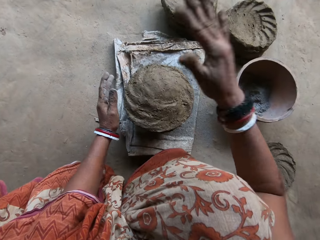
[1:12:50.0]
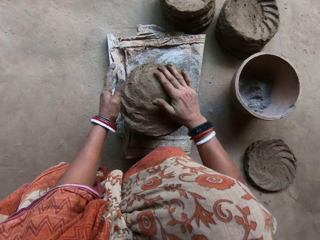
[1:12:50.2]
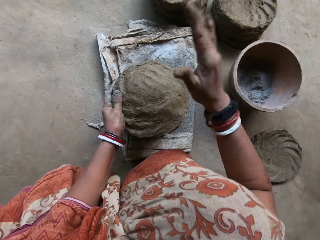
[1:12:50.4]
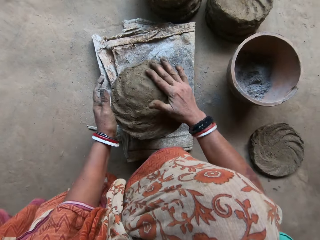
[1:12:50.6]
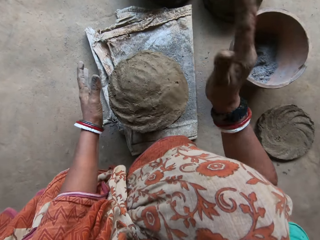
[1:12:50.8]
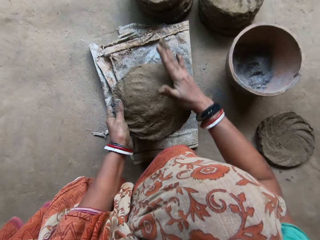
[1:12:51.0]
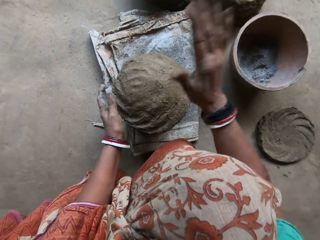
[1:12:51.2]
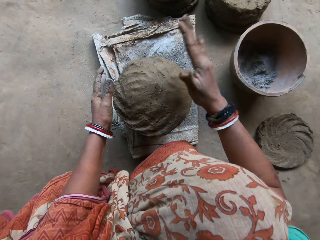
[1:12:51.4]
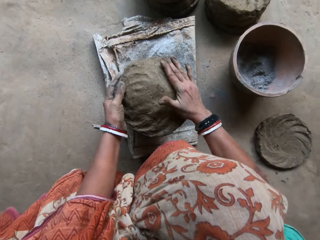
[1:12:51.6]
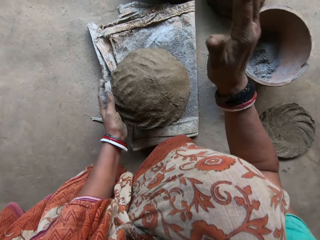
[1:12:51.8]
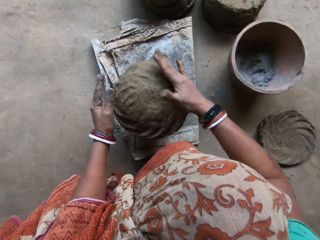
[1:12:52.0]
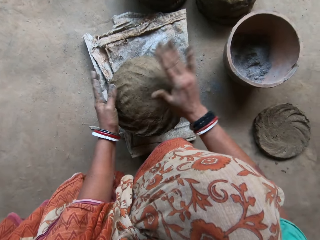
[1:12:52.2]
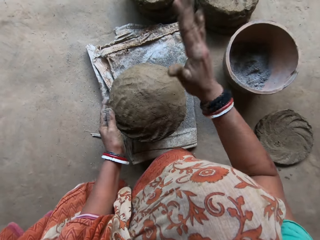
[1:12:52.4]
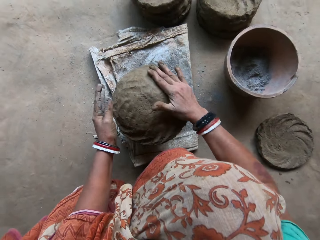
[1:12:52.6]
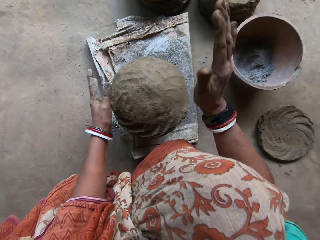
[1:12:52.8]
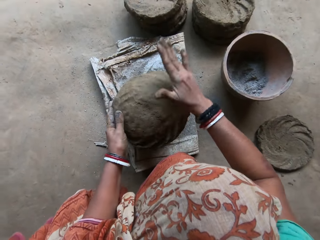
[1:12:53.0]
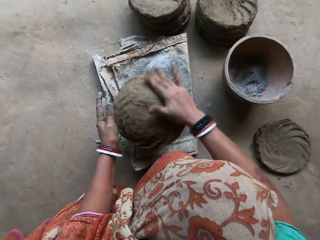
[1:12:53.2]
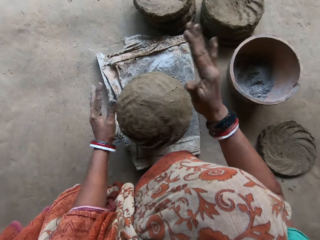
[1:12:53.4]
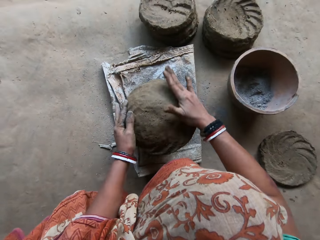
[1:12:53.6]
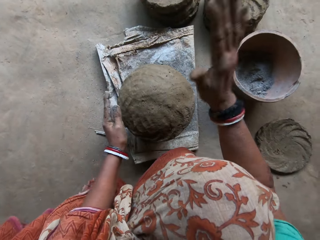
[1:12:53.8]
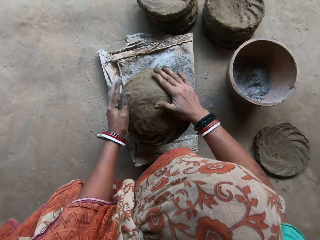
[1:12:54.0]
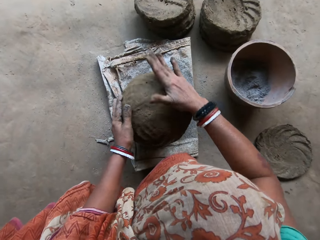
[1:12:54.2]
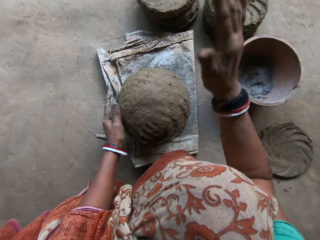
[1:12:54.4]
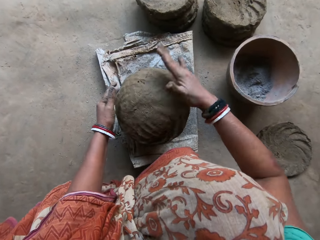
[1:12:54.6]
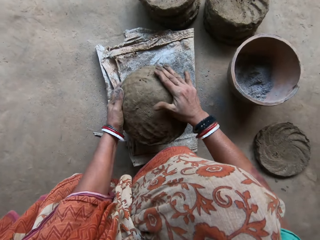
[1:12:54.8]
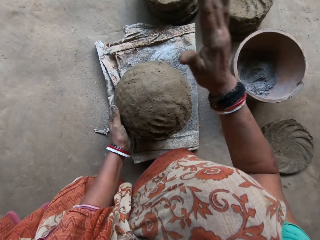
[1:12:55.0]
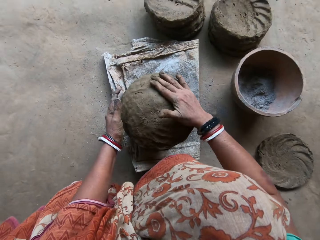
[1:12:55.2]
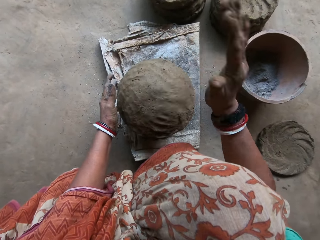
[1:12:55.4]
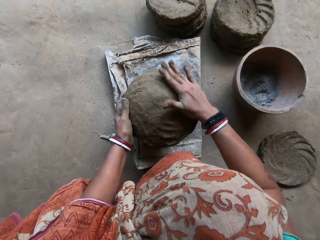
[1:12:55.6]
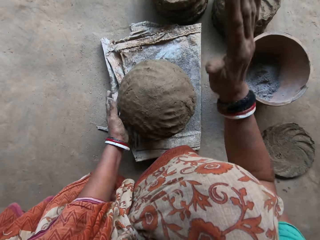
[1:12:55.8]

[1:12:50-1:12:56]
The camera wearer slams the clay in her right hand on the clay pot on the sack on the floor. She molds the clay on the clay pot with both hands.

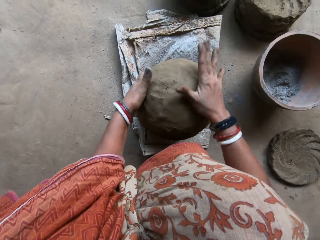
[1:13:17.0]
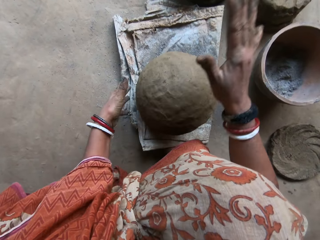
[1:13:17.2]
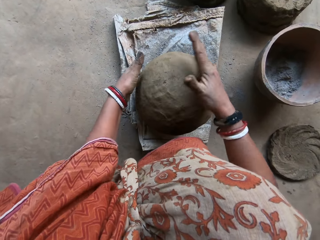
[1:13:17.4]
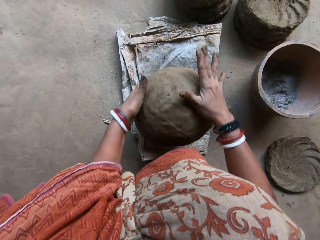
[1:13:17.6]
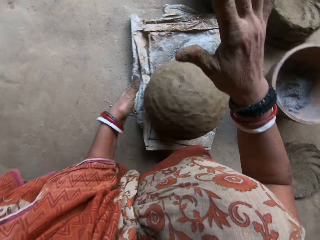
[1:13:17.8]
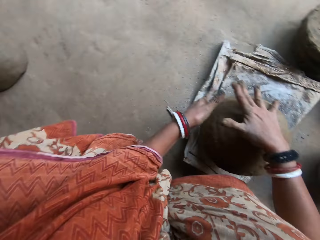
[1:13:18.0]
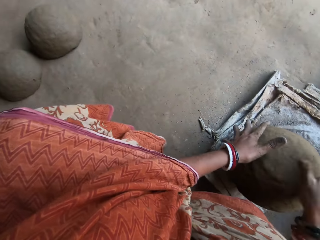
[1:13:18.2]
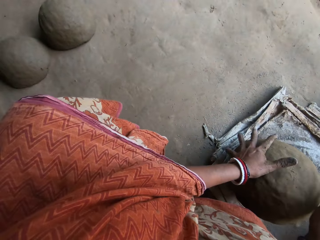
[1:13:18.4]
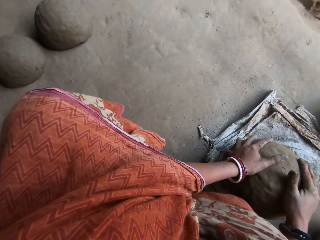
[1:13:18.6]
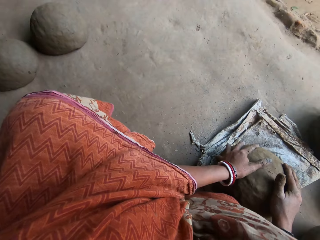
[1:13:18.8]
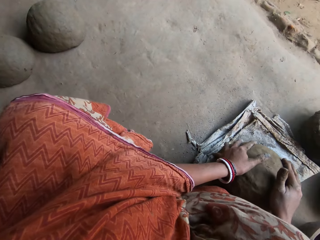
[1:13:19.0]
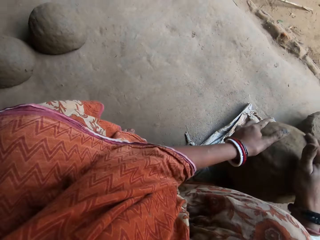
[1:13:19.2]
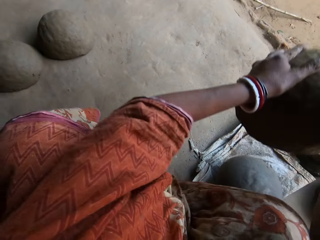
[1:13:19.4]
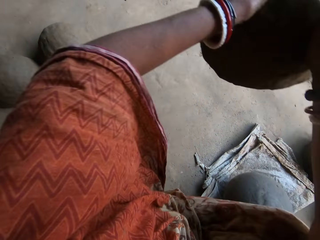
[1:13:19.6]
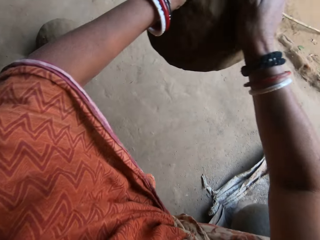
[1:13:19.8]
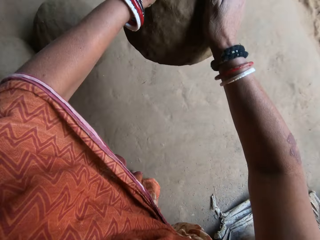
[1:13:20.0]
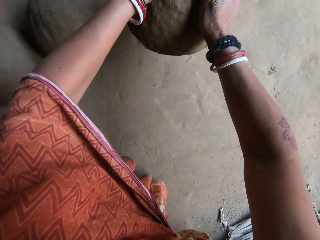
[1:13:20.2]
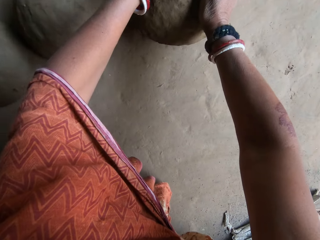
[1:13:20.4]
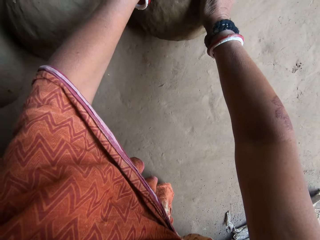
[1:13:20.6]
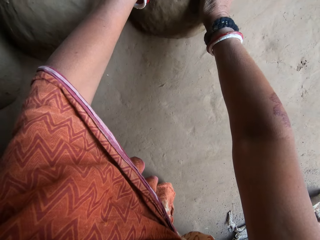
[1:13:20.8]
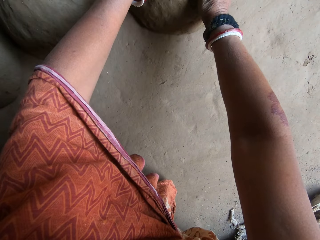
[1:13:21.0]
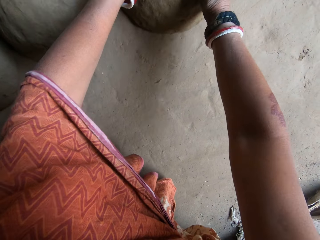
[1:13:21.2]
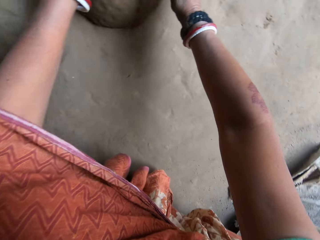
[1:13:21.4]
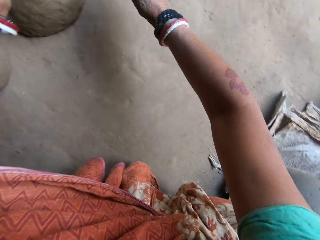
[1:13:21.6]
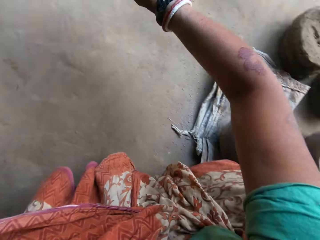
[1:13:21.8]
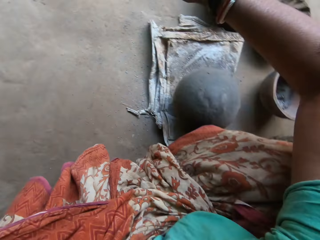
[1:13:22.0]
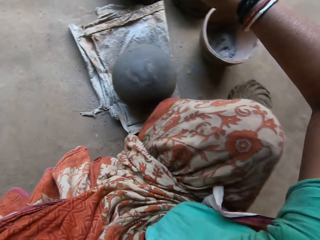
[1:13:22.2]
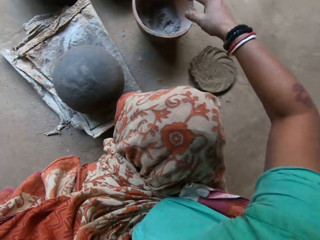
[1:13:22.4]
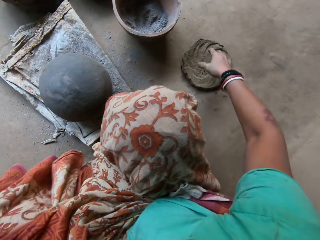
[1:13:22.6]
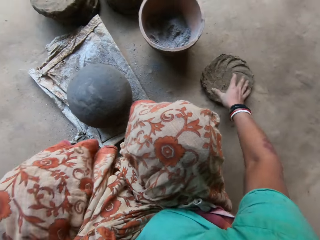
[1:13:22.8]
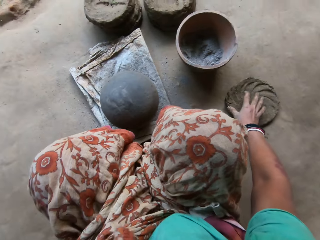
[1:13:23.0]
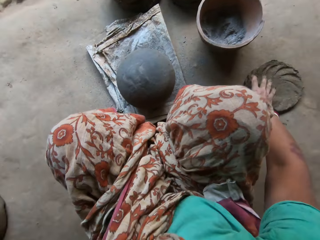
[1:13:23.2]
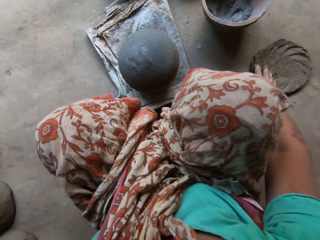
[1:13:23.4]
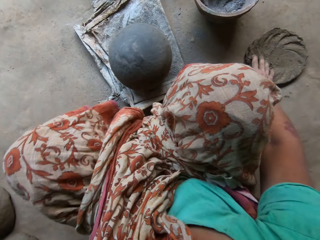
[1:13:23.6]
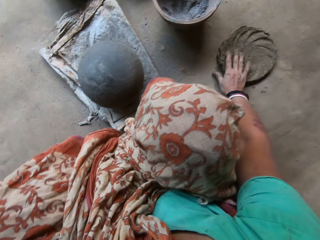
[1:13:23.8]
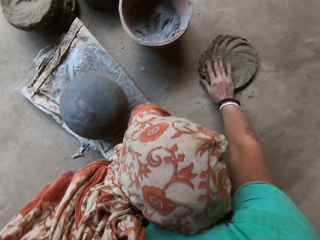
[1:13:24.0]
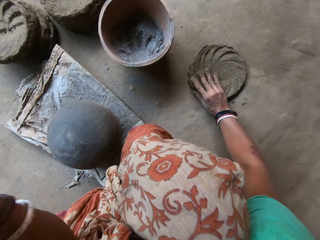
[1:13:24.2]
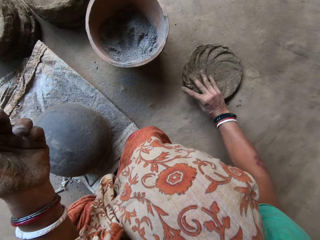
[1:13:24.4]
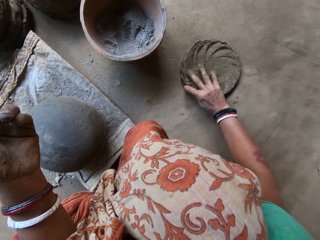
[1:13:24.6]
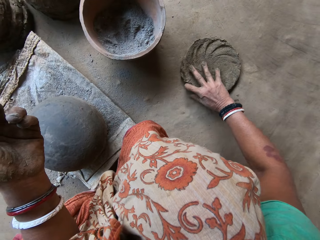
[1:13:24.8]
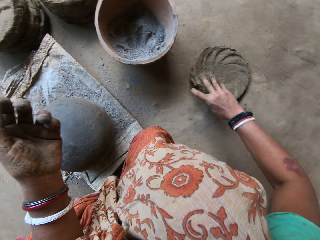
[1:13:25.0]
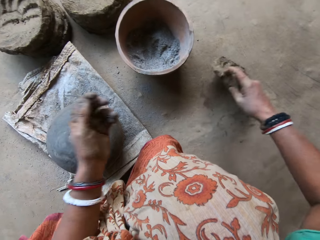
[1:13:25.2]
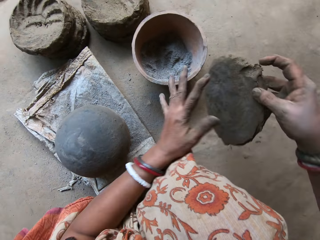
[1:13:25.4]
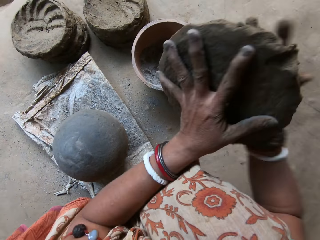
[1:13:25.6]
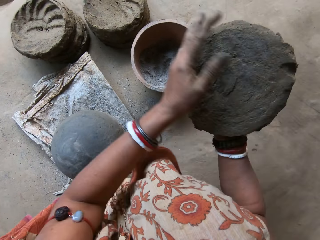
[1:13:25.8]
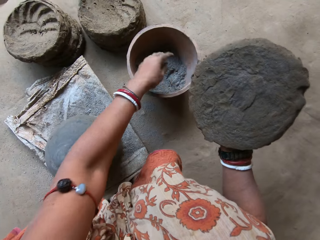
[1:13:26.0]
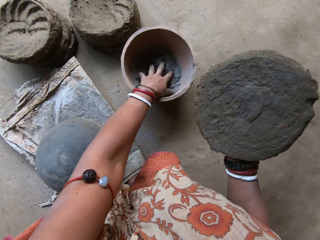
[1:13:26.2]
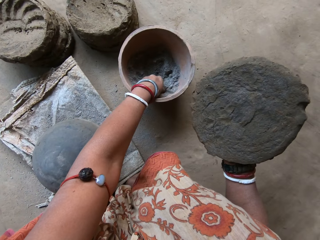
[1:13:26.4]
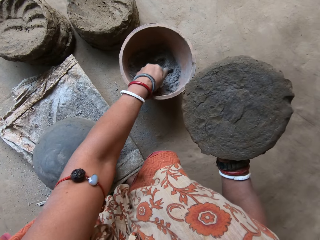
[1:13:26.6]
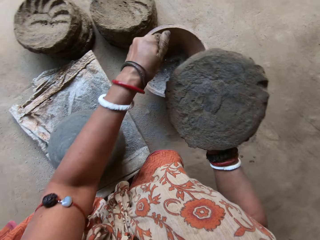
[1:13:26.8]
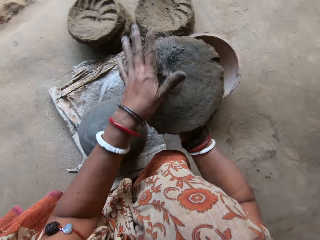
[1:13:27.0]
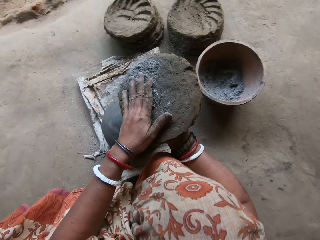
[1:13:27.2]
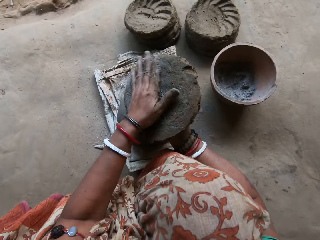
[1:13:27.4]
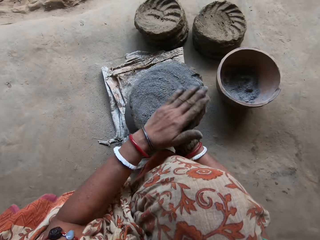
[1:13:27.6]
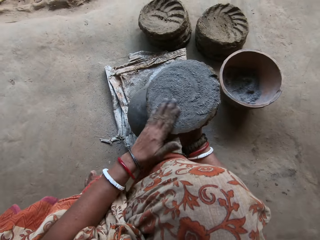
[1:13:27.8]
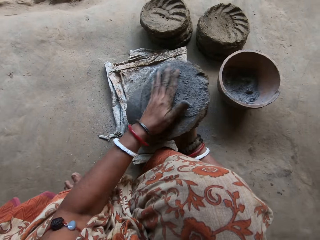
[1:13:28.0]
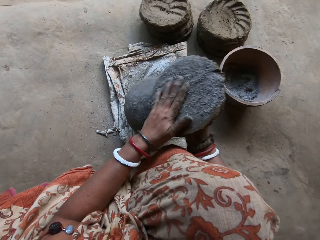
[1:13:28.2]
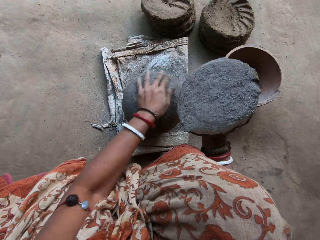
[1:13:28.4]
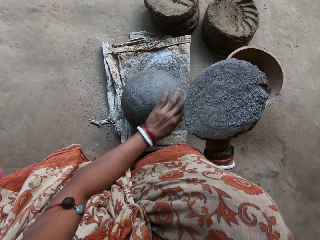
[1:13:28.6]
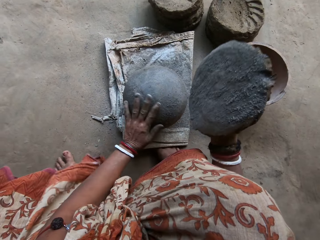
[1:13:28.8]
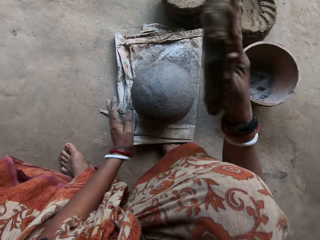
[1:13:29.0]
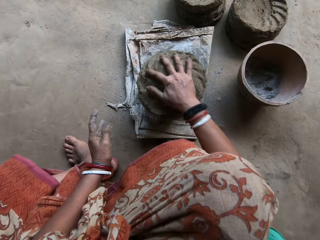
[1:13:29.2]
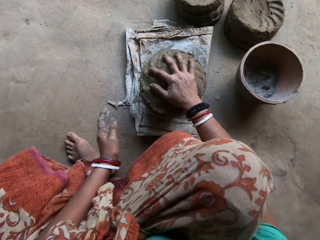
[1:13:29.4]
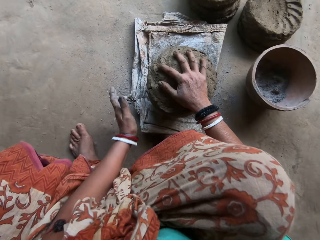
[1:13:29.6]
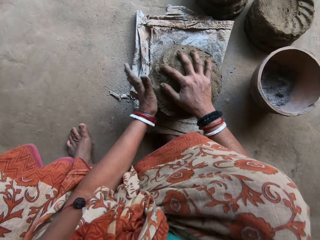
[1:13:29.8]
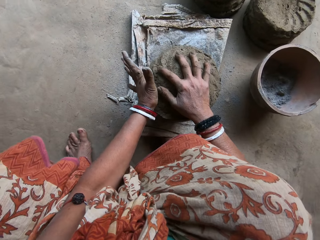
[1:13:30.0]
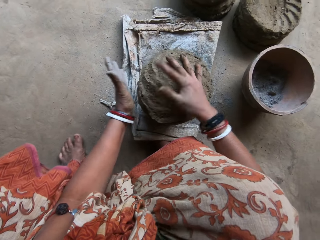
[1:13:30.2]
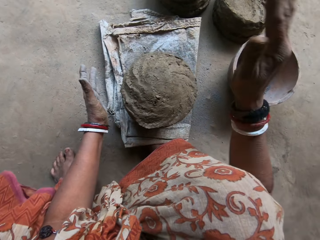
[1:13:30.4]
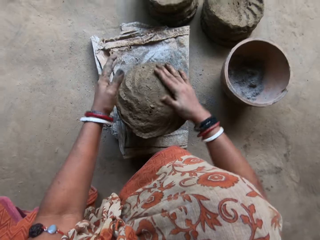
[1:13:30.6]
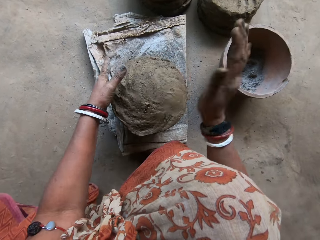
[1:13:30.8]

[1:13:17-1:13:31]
The camera wearer moves the clay on the clay pot near the clay pot on the ground with both hands. She puts the clay ceramic on the floor. She picks up a clay on the floor with her right hand. She sets the clay on her right hand with her left hand. She picks ashes from a bucket on the floor. She rubs the ashes in her left hand on the clay in her right hand. She rubs her left hand on the clay pot on the sack on the floor. She shapes the clay ceramic on the pot and slams the clay in her right hand on the clay pot on the sack on the floor.
